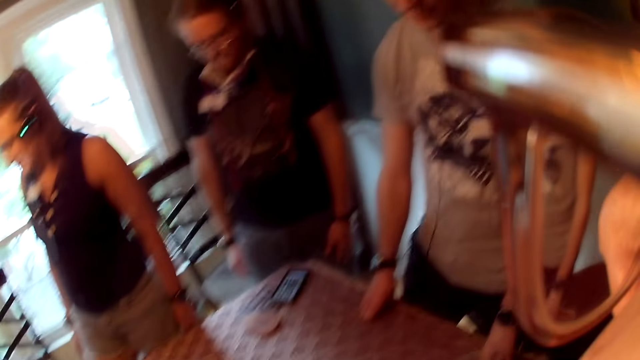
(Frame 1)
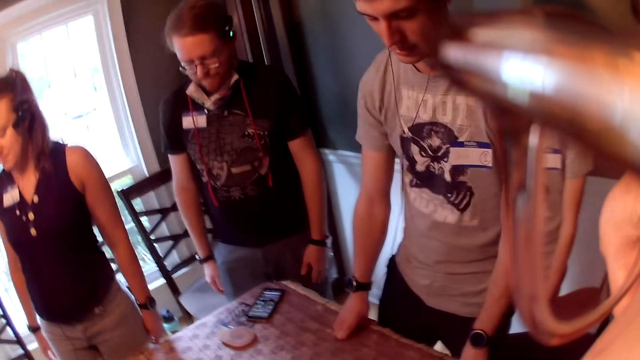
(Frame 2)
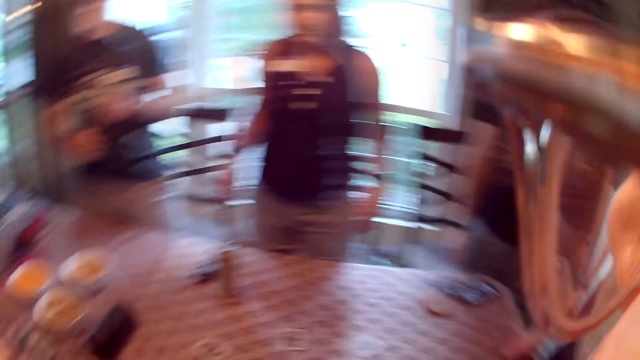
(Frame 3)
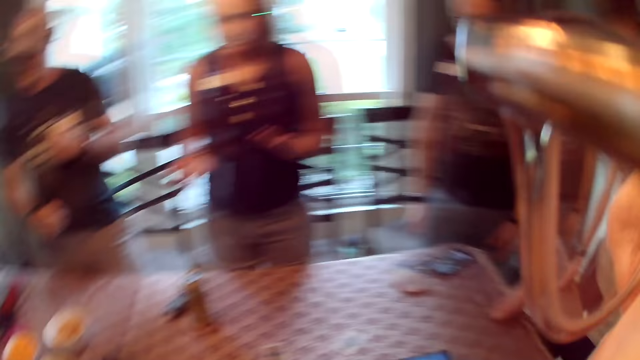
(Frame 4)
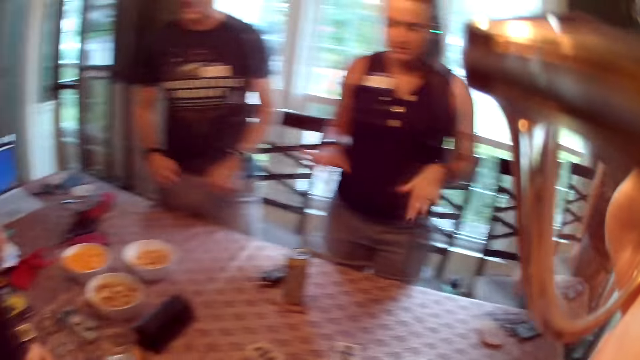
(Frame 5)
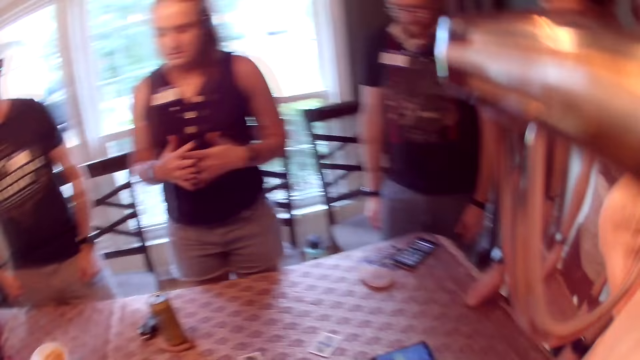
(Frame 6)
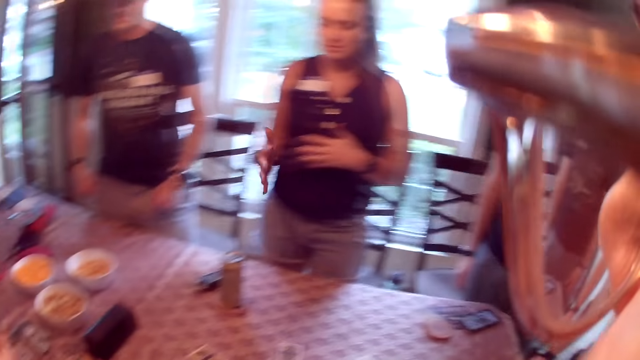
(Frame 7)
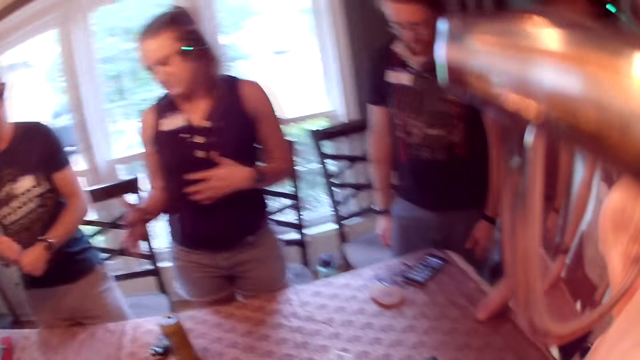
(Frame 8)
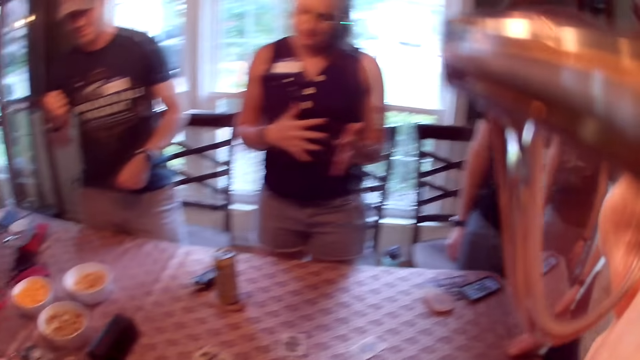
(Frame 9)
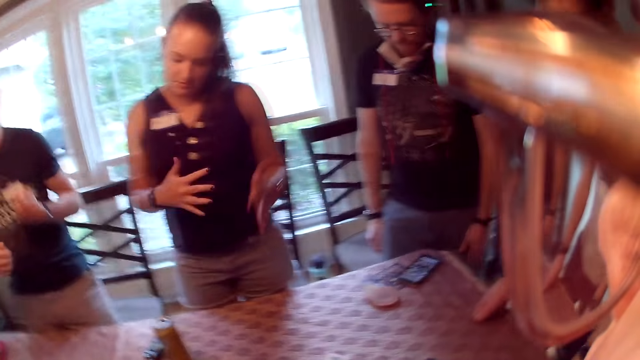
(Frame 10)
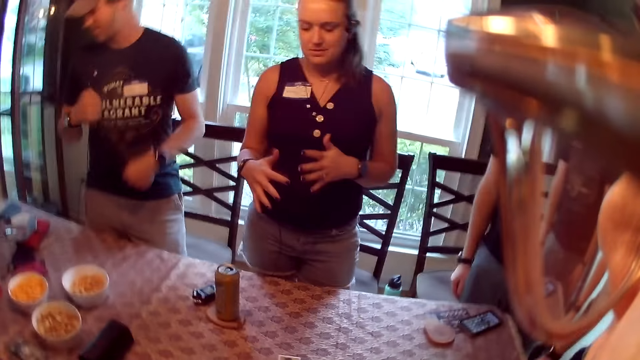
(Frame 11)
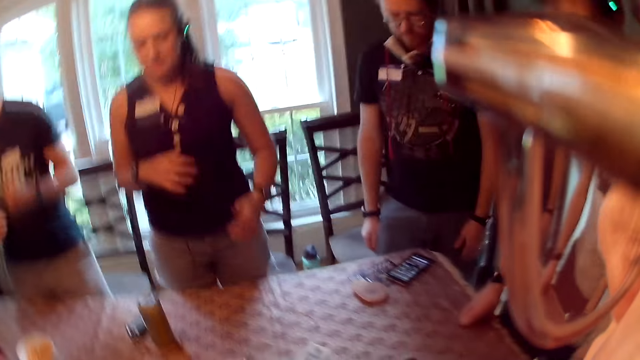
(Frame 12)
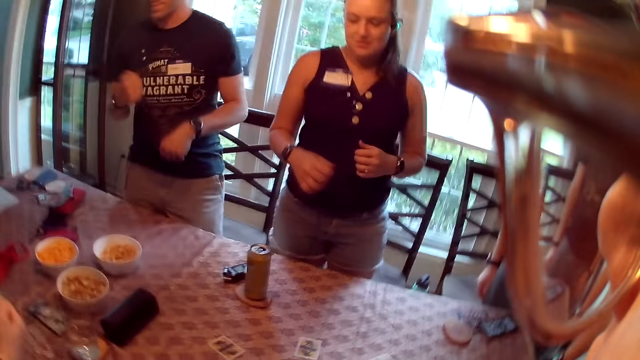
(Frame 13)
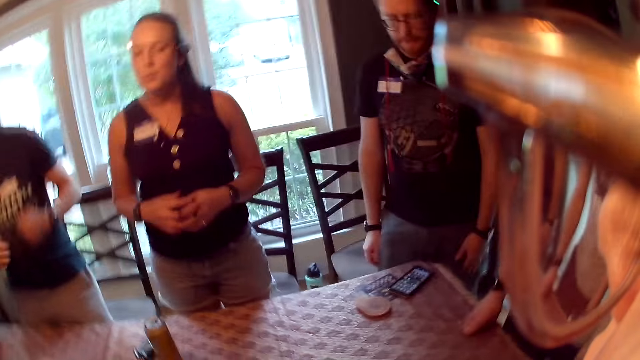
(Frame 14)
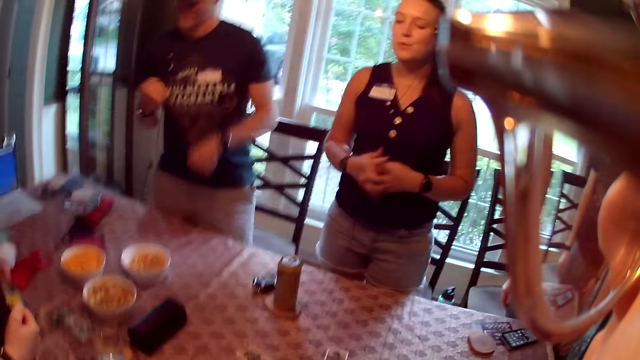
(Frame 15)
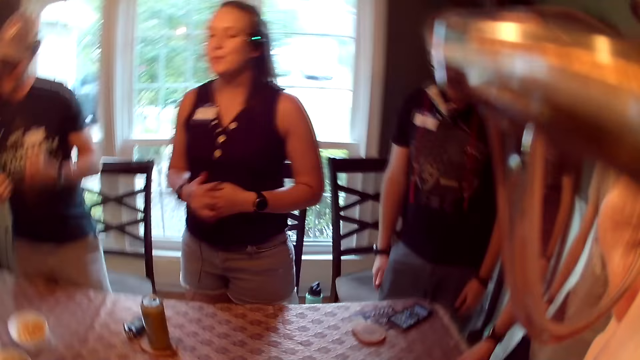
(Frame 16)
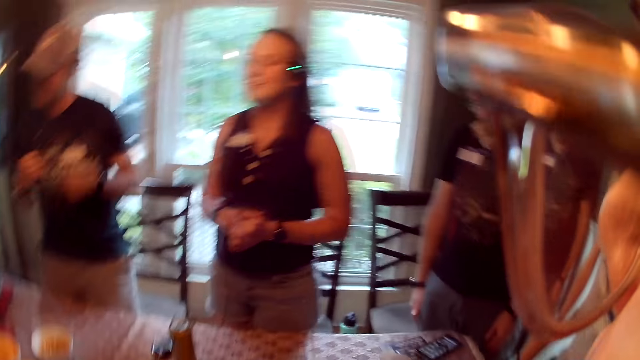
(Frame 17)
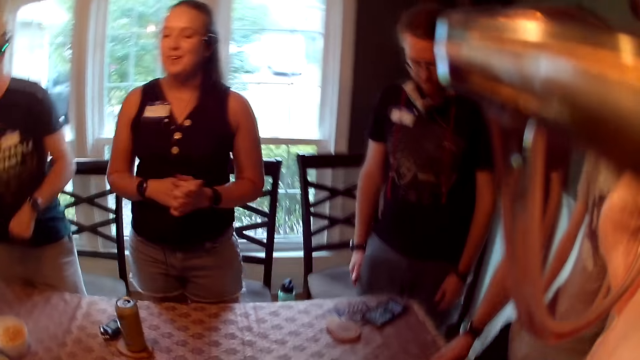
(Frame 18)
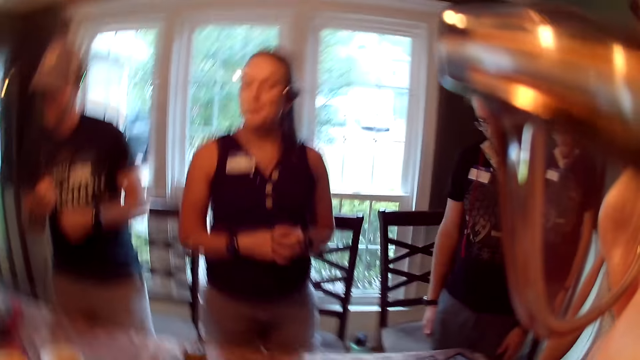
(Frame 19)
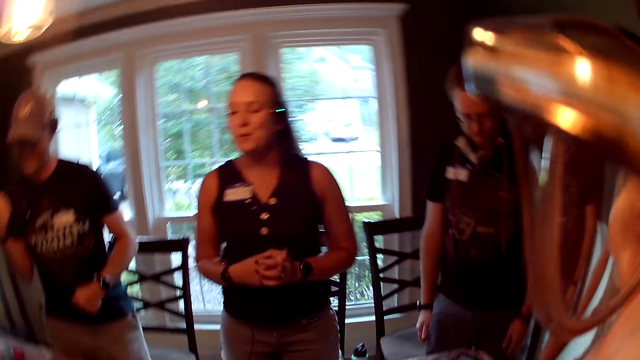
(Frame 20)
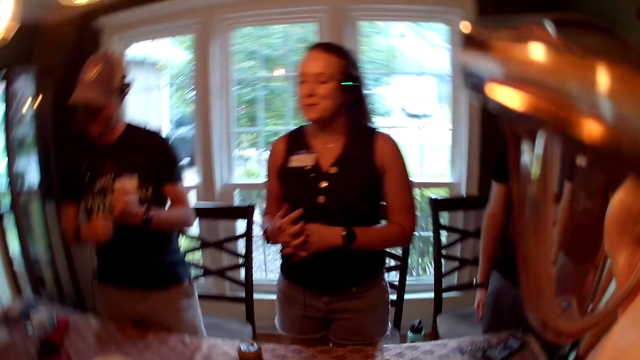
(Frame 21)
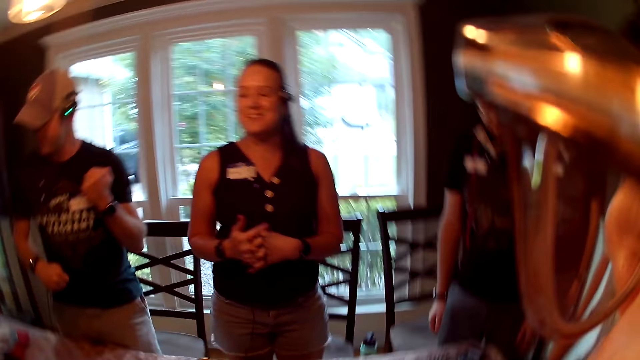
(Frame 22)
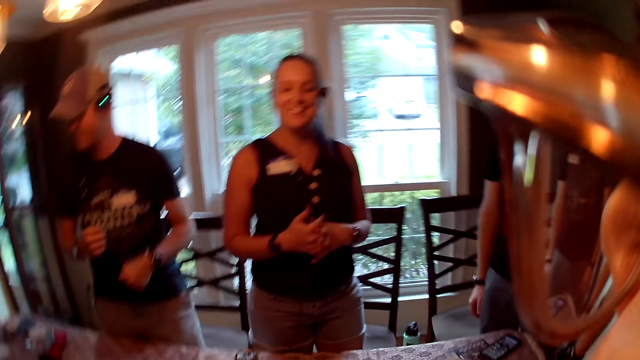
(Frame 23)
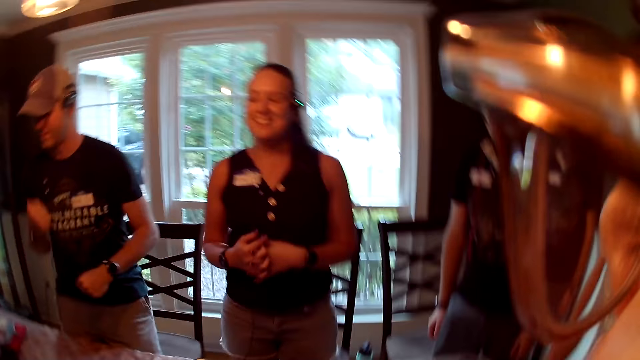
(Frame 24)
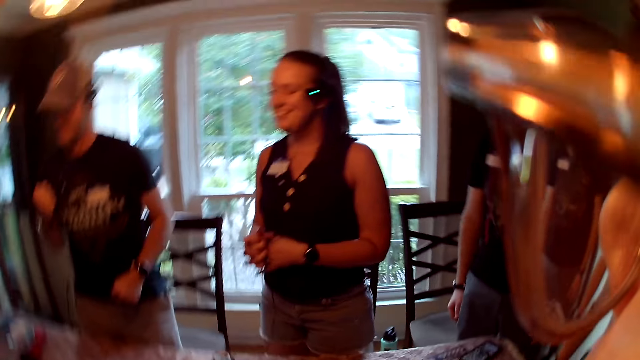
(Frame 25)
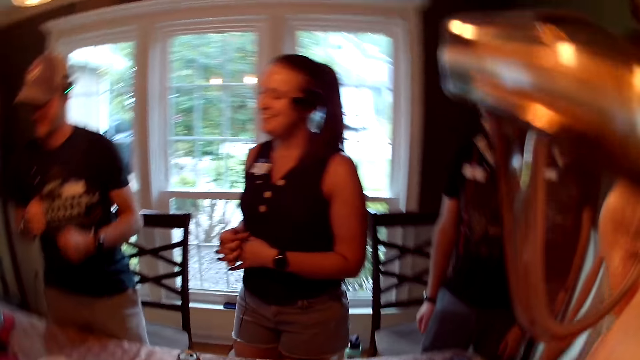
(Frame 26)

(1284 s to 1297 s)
The camera wearer dances. They speak. A man speaks.

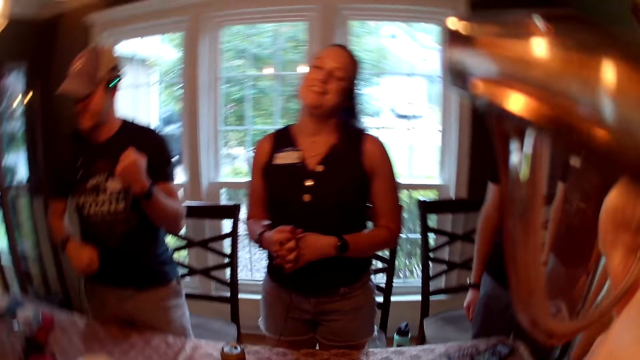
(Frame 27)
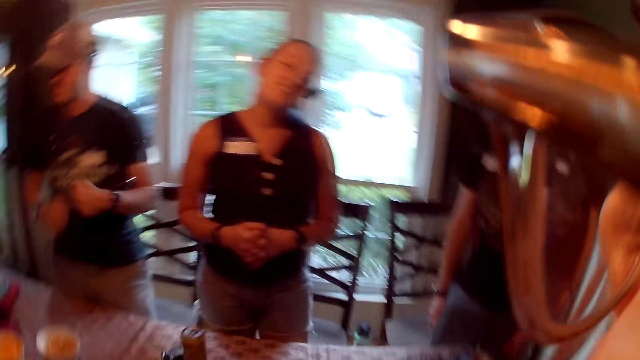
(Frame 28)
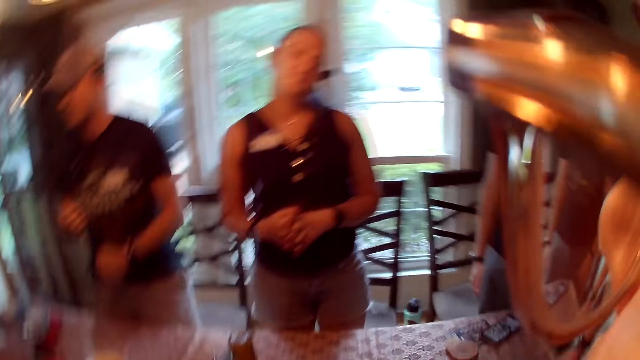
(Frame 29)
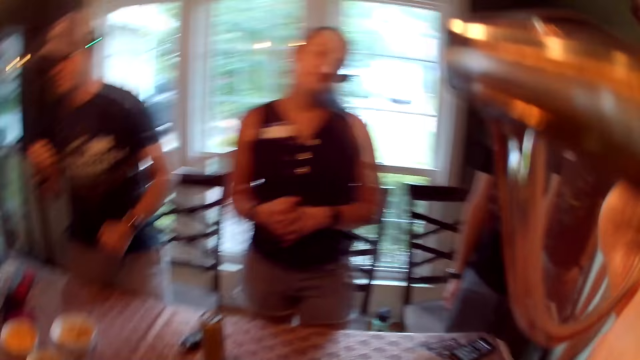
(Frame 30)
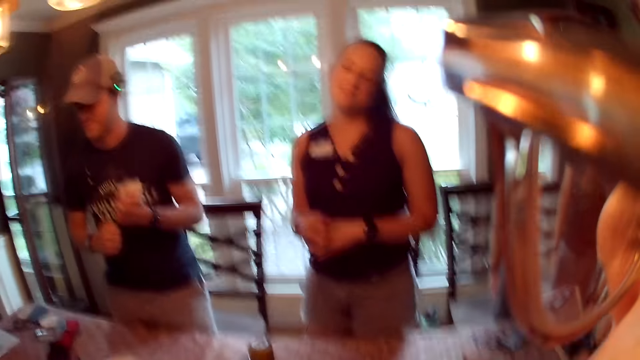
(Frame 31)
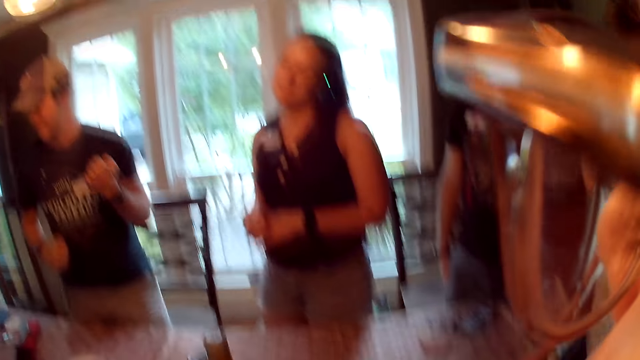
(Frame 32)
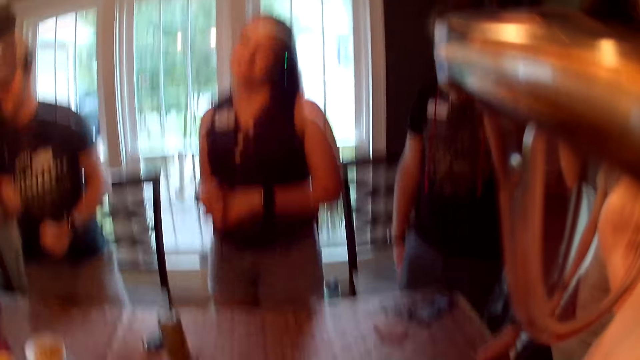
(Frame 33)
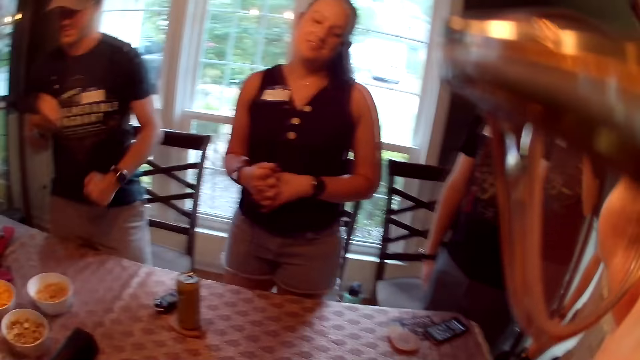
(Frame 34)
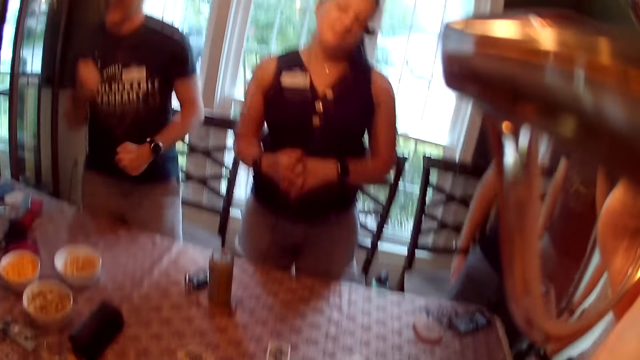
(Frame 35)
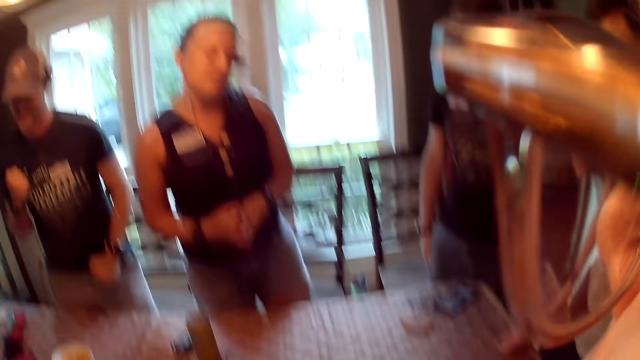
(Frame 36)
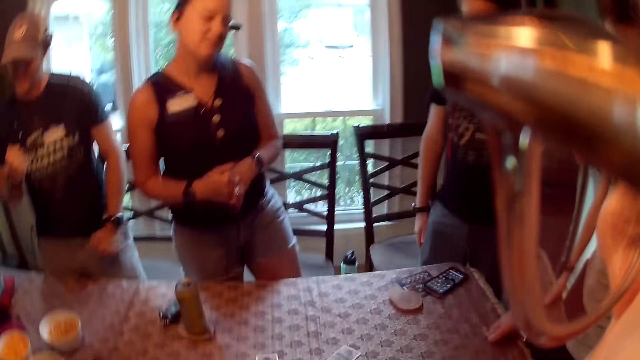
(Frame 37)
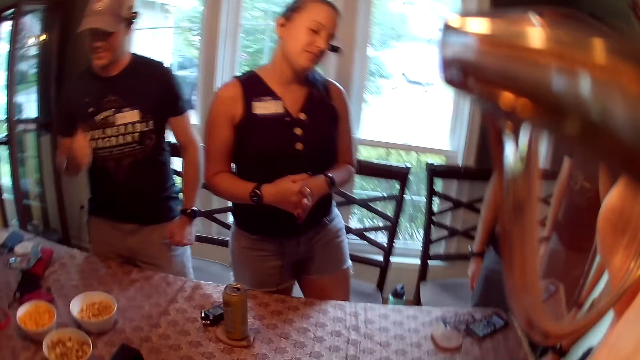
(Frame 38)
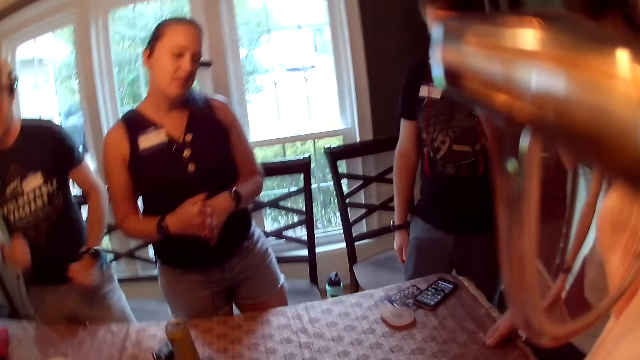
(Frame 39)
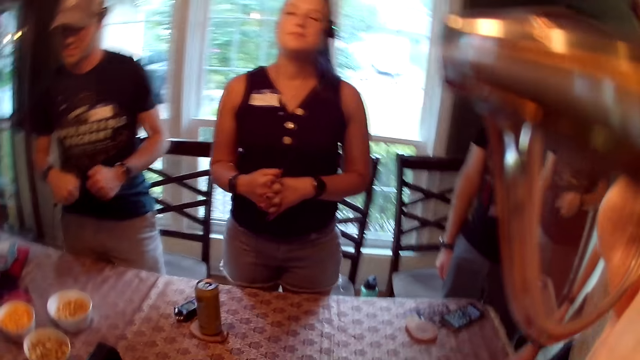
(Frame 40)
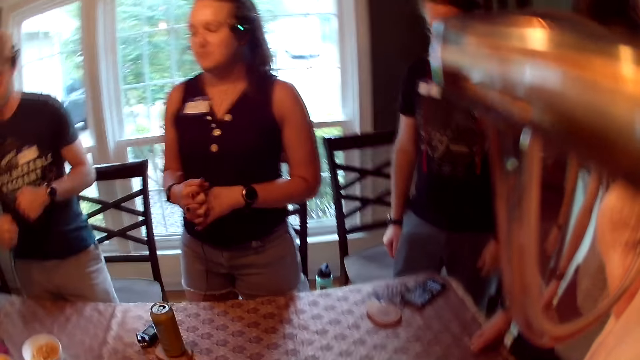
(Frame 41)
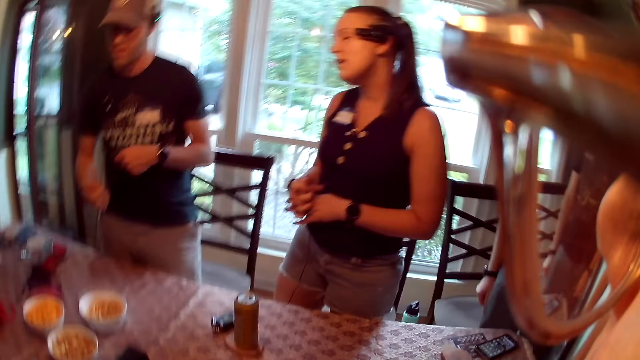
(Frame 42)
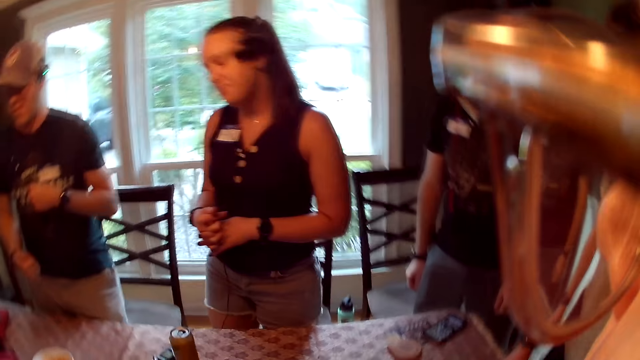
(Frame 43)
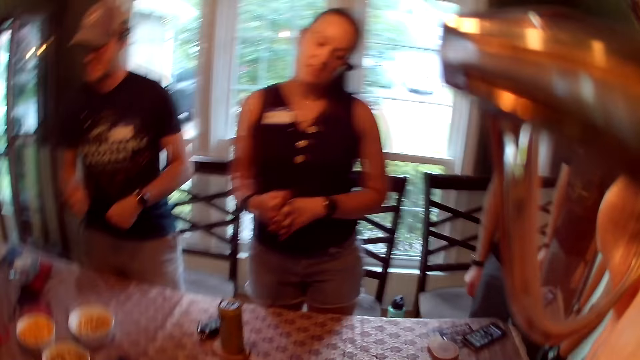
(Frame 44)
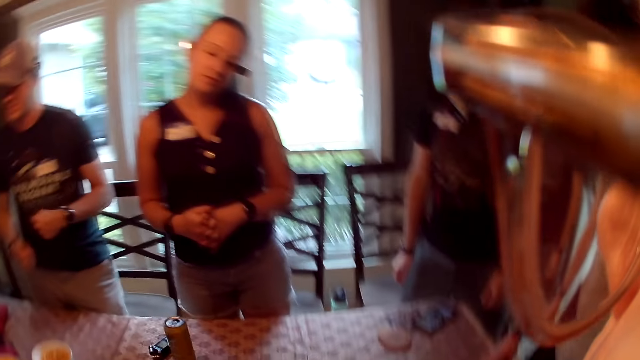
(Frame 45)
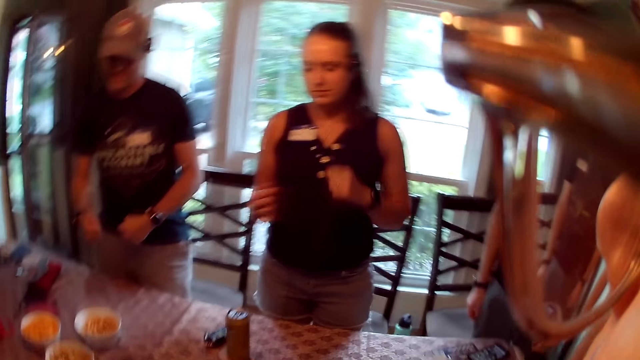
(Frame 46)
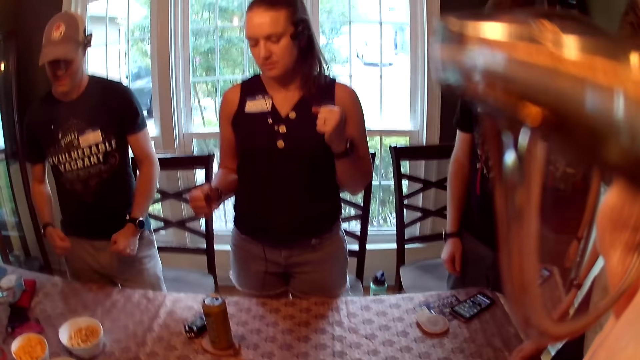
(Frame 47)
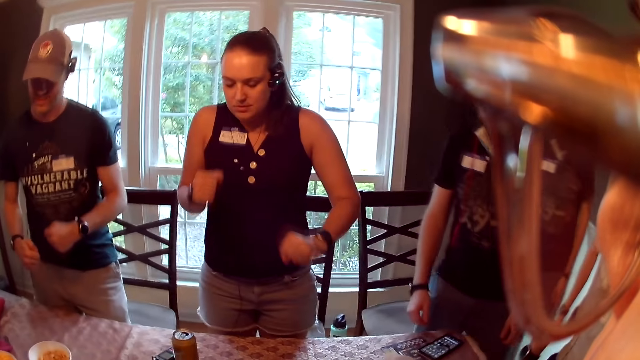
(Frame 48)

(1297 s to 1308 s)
The camera wearer dances. They speak. They listen to the audio.
